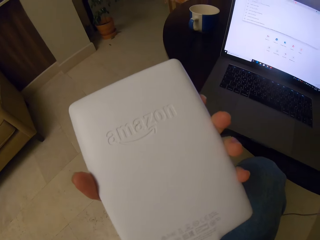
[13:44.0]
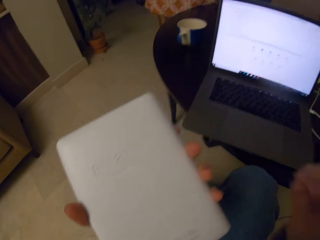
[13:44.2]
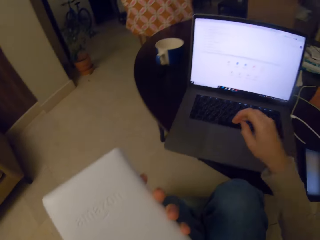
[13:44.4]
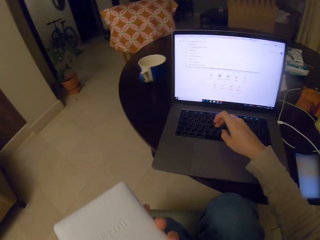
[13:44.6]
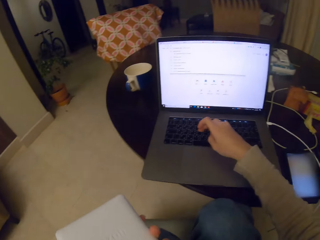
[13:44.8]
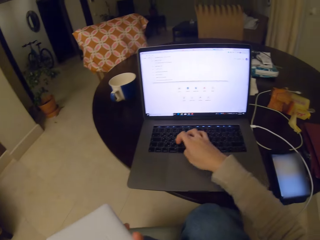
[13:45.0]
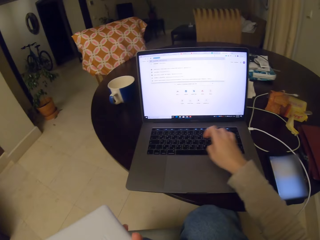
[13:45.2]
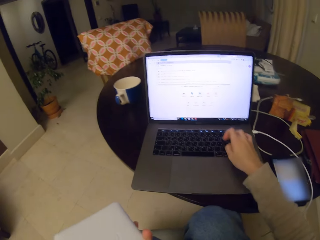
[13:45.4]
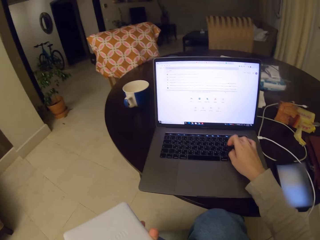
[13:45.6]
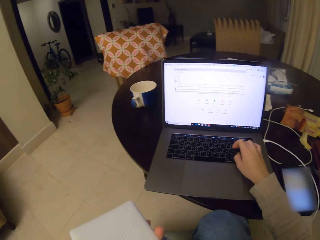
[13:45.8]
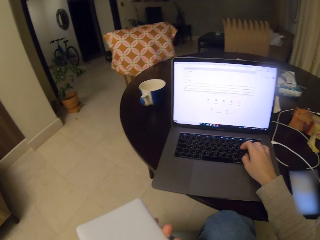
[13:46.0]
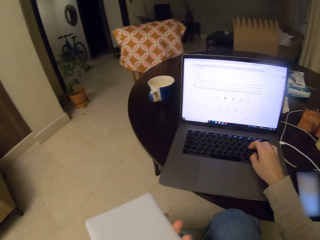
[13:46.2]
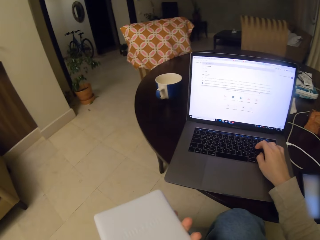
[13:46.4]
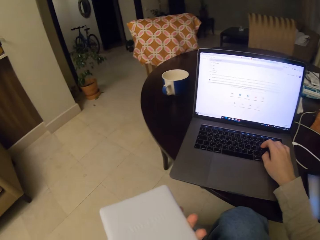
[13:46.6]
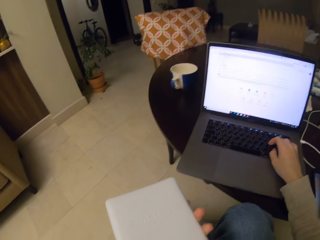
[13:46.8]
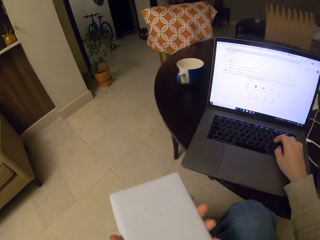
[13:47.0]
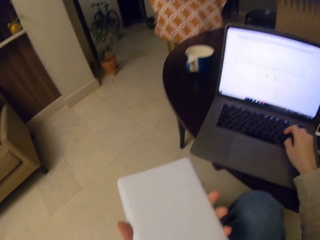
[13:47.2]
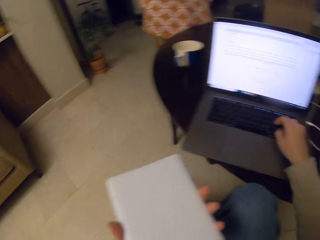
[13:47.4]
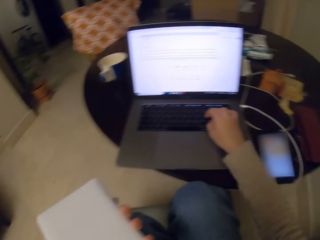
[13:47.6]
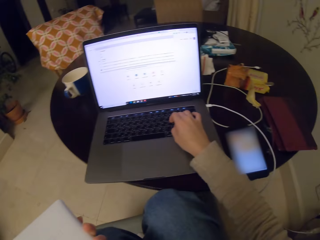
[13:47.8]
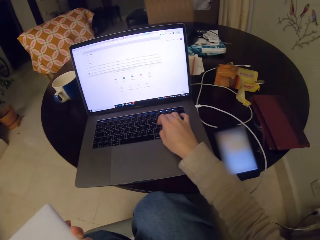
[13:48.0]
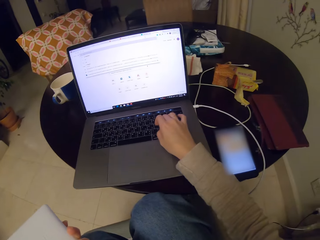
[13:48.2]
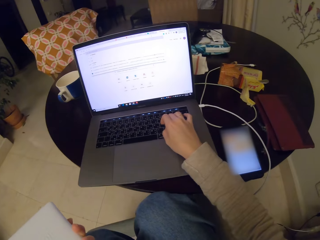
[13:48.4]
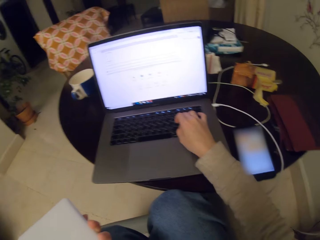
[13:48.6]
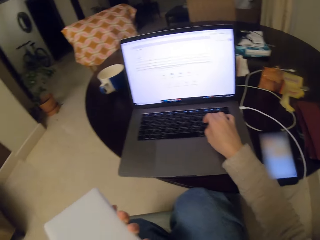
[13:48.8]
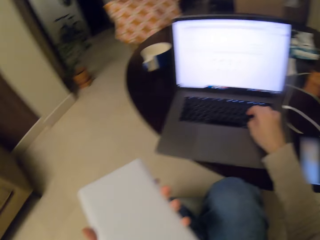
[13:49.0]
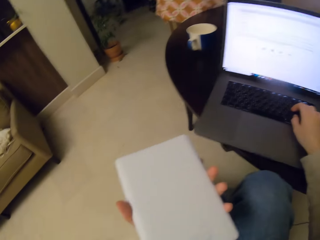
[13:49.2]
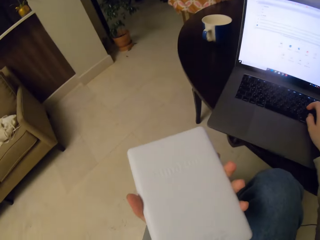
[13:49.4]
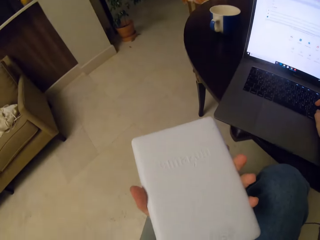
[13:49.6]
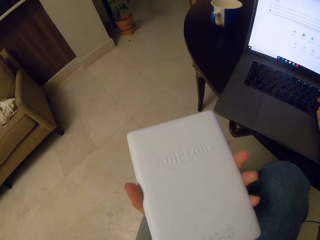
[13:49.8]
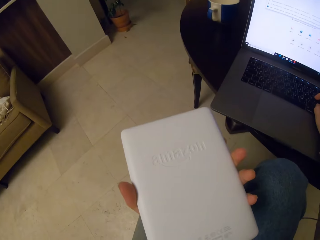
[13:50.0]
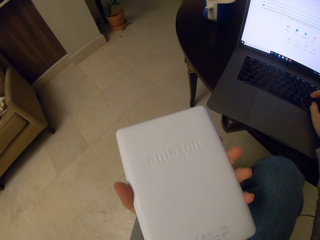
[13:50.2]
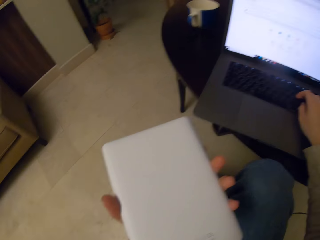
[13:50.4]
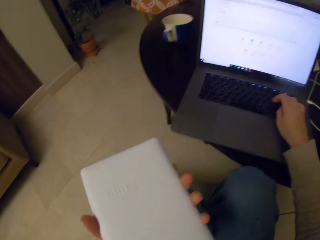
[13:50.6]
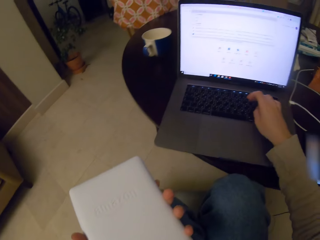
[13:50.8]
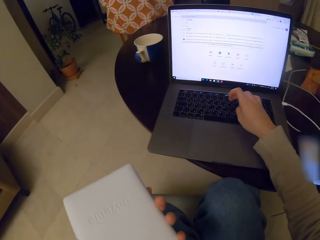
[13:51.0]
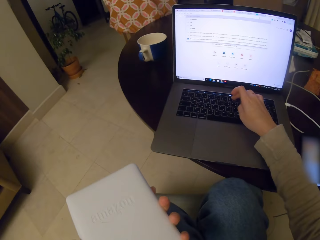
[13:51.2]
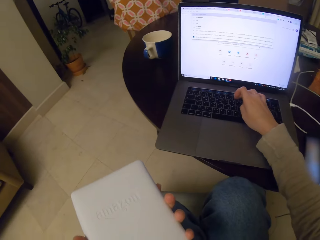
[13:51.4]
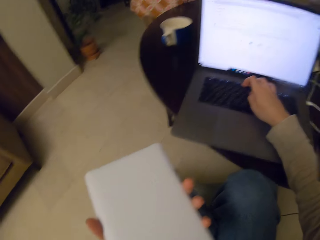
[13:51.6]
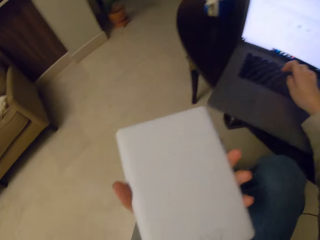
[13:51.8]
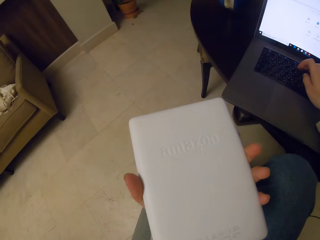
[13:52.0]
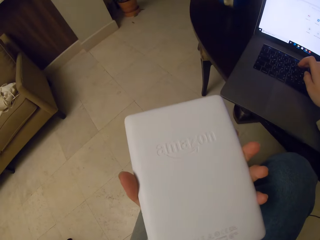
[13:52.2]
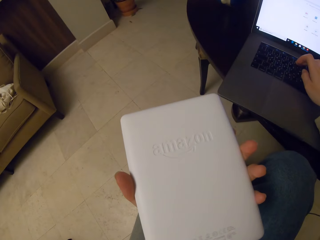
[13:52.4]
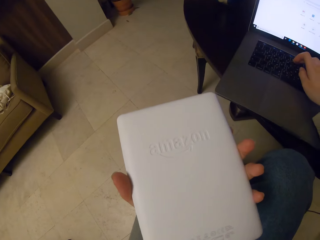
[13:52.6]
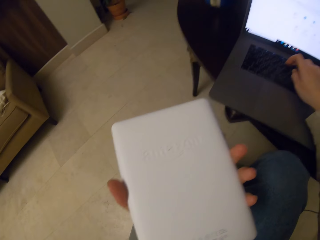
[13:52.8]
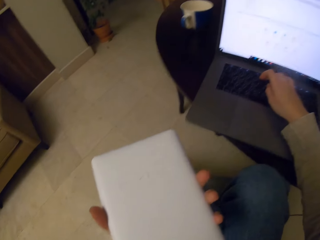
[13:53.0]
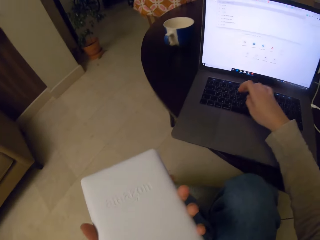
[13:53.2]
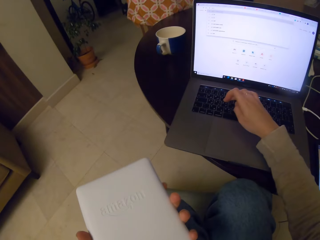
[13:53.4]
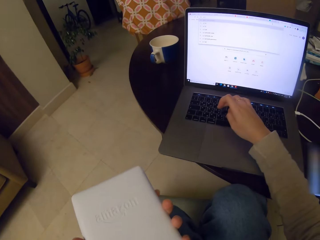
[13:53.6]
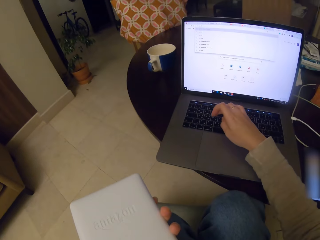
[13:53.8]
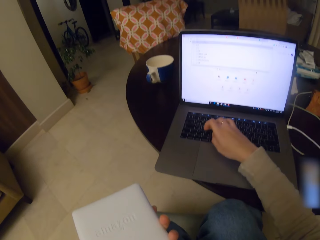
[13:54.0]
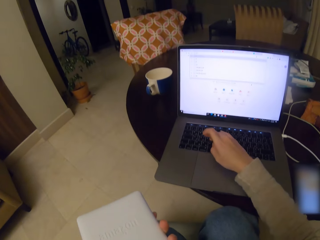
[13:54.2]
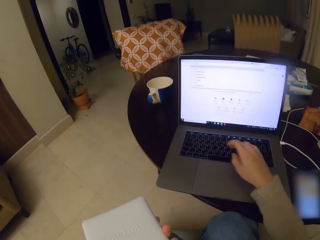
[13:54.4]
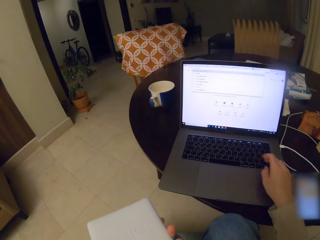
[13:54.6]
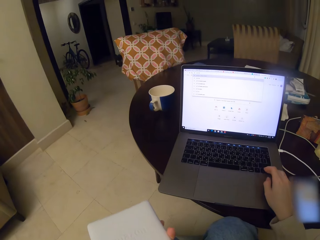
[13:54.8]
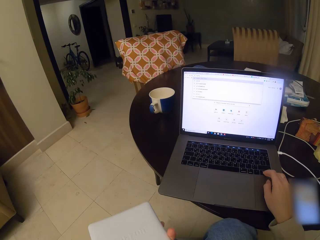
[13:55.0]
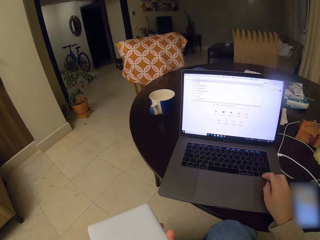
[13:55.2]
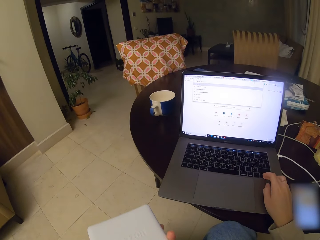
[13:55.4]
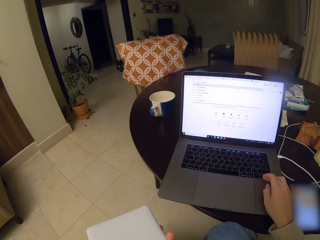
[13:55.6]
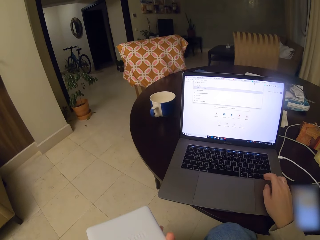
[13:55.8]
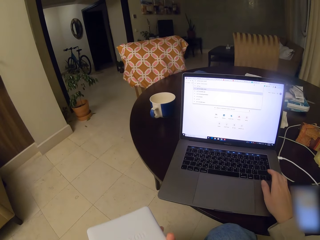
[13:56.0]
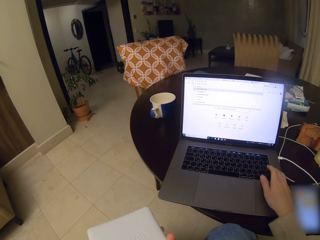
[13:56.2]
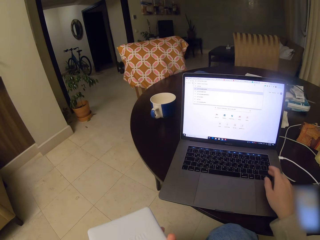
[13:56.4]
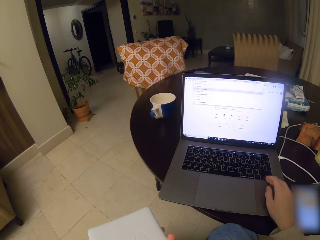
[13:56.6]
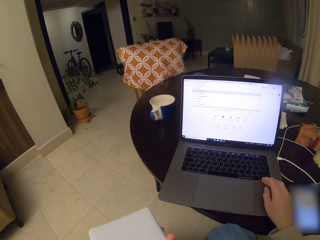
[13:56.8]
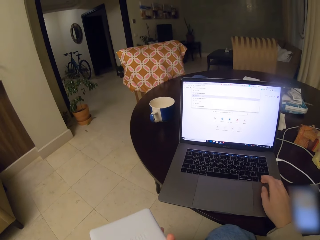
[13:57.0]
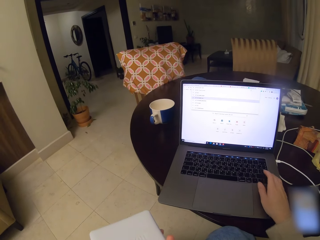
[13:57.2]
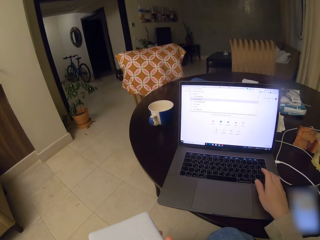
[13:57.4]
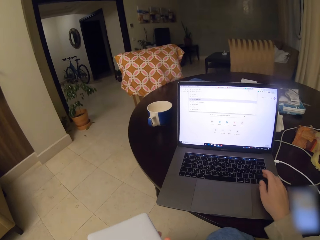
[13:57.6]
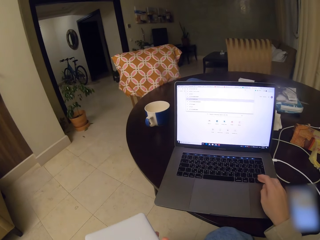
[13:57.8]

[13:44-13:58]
The camera wearer uses the laptop. They type on the keyboard of the laptop. They type on it again. They look at the backside of a tablet. They type on the keyboard of the laptop. They look at the backside of the tablet. They type on the keyboard of the laptop. They type on it again.

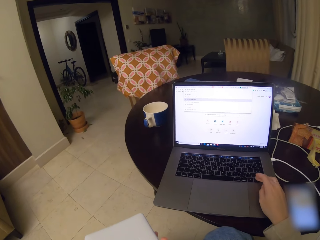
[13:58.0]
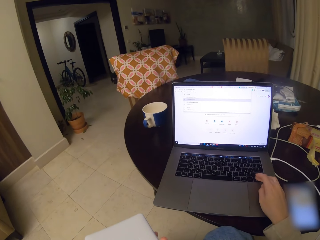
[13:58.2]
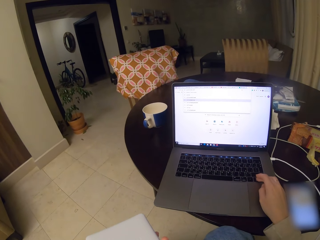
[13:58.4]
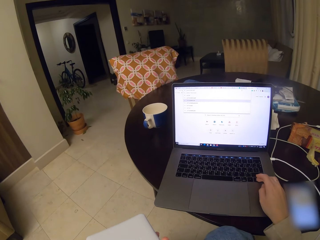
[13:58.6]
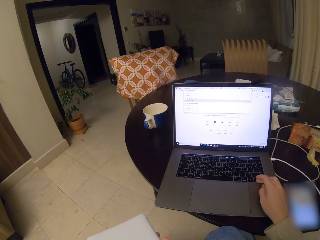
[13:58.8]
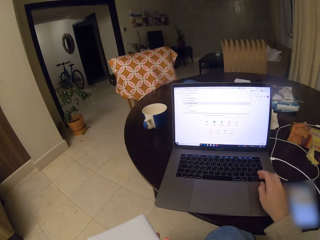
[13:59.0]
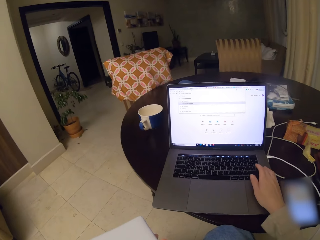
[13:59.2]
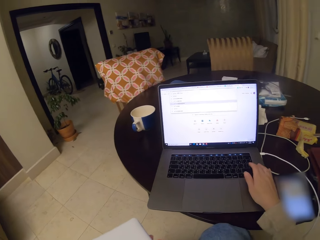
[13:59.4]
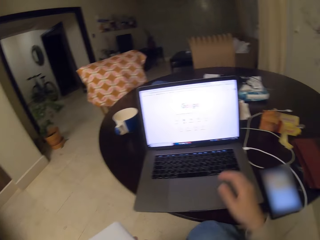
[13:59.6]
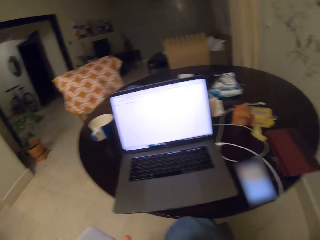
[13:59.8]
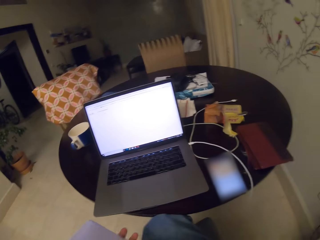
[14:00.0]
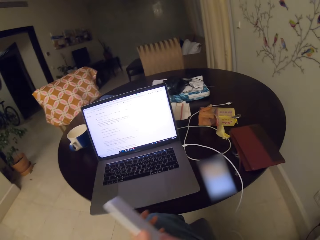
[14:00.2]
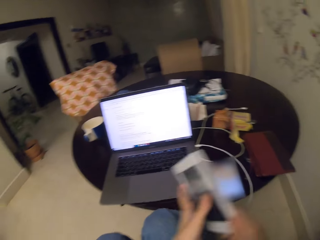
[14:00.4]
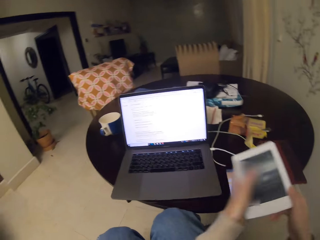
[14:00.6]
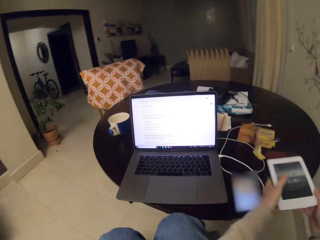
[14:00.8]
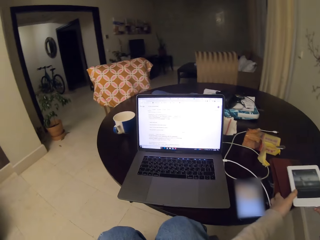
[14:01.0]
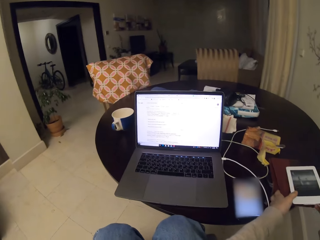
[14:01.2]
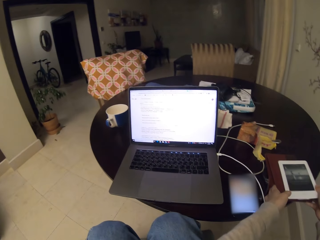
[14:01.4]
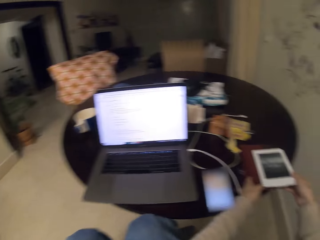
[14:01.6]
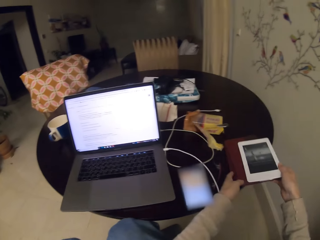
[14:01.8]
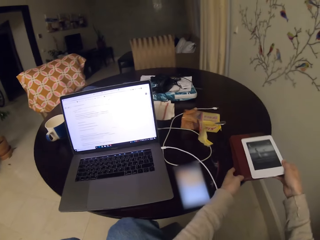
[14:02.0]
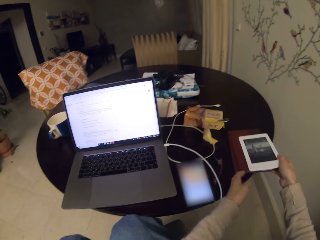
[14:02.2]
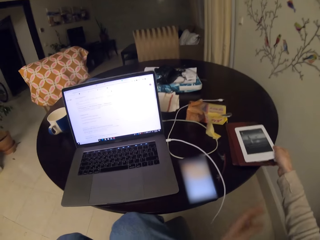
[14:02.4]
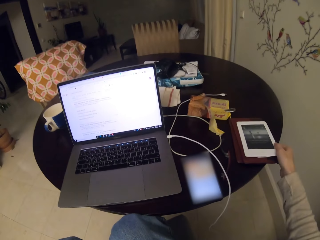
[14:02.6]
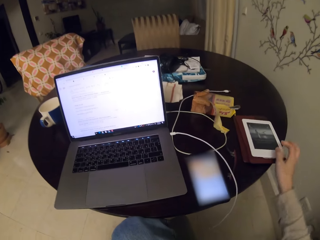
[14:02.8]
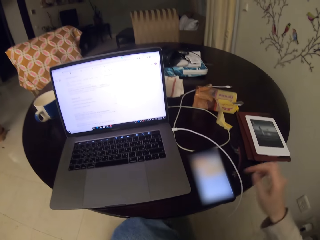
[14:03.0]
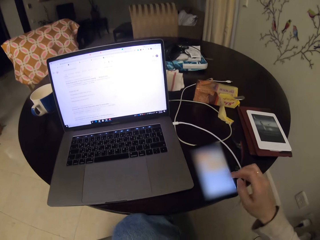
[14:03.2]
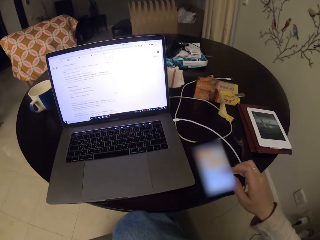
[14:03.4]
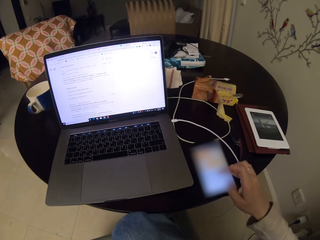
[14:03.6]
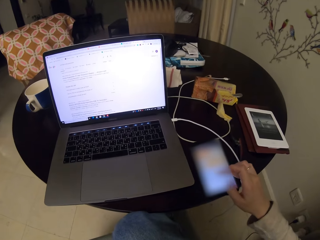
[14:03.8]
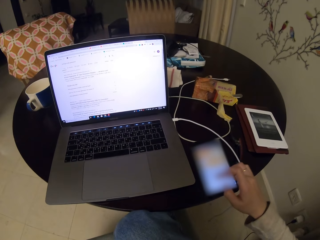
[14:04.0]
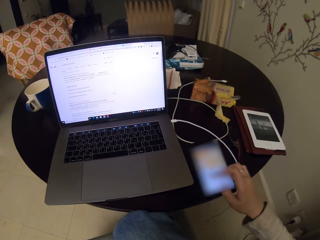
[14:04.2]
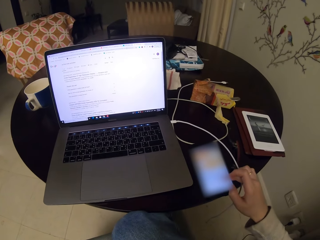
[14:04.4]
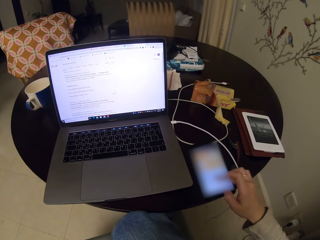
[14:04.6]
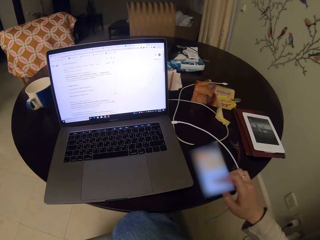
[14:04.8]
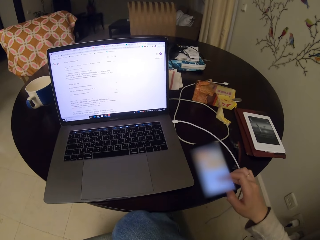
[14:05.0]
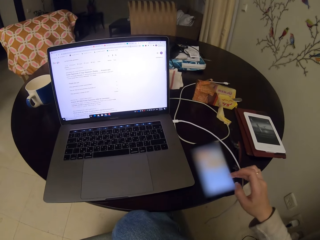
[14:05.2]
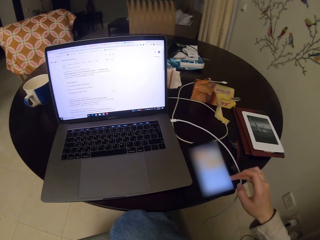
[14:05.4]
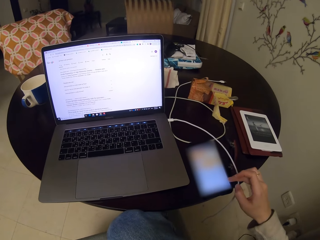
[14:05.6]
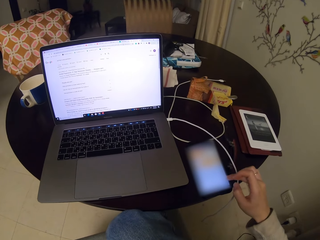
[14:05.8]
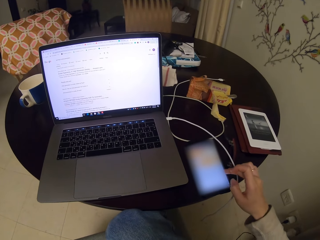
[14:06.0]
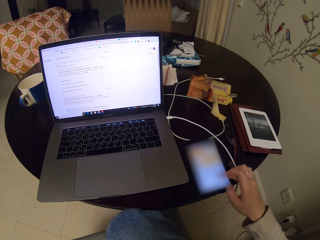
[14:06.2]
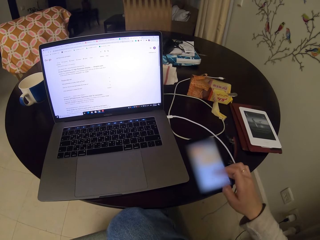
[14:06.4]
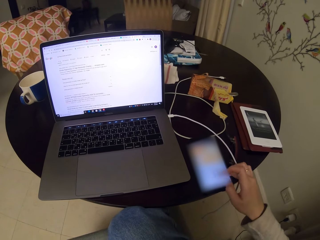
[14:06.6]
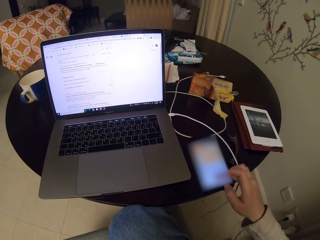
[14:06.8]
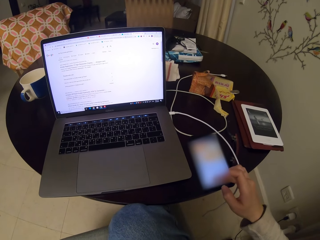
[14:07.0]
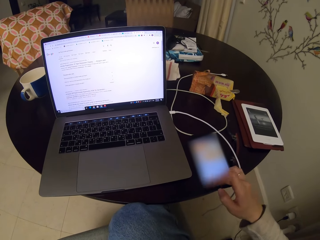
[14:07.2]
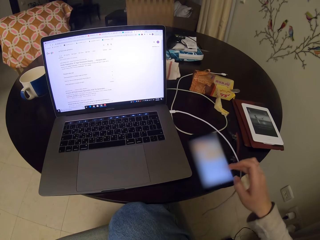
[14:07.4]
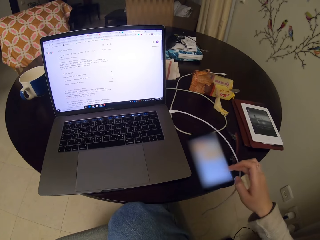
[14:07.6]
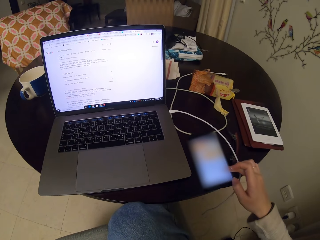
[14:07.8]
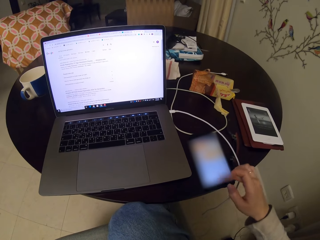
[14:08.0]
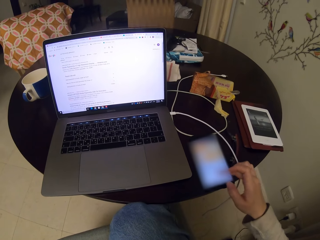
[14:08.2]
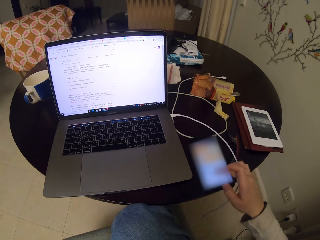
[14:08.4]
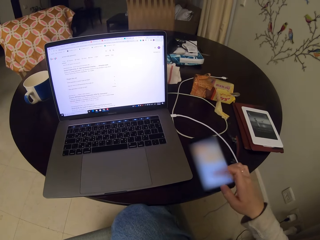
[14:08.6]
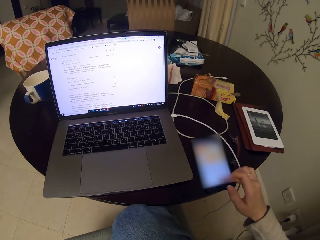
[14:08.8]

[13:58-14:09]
The camera wearer types on the keyboard of the laptop. They place the tablet on its bag on the table. They text on the phone repeatedly.
